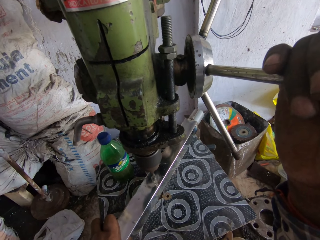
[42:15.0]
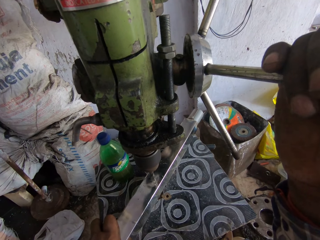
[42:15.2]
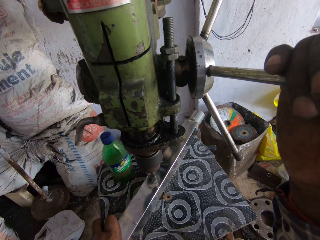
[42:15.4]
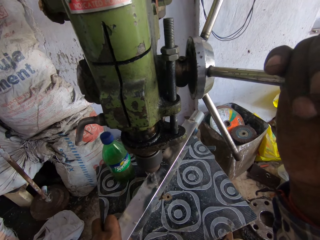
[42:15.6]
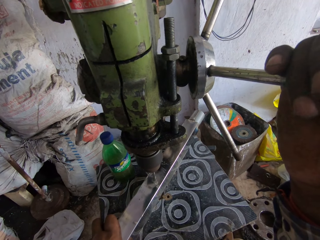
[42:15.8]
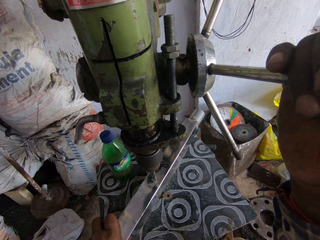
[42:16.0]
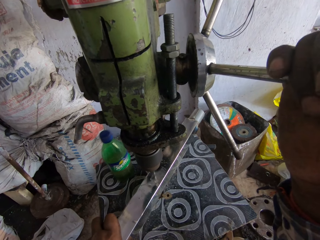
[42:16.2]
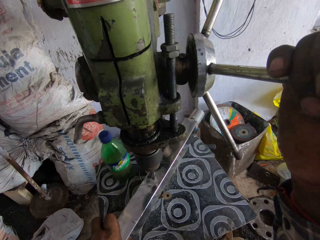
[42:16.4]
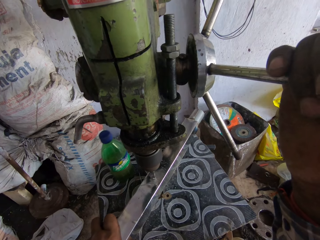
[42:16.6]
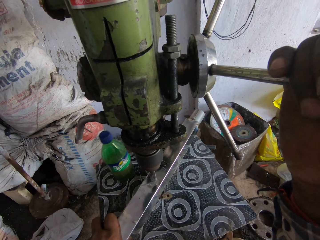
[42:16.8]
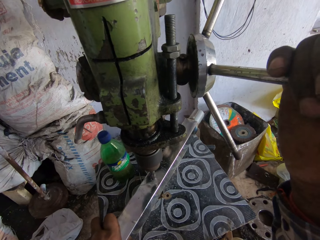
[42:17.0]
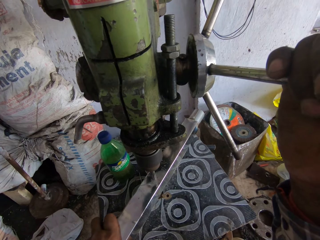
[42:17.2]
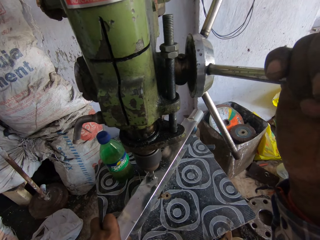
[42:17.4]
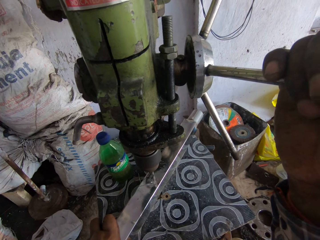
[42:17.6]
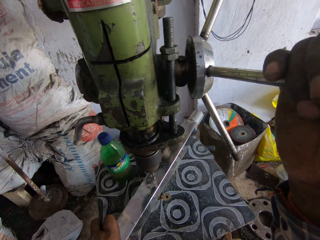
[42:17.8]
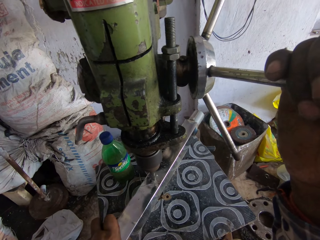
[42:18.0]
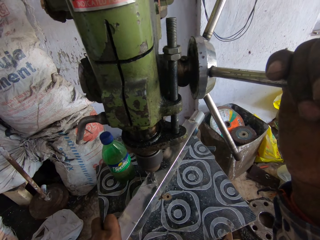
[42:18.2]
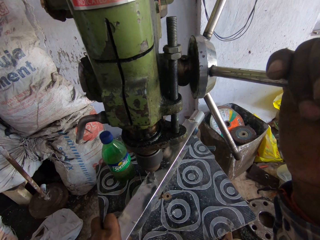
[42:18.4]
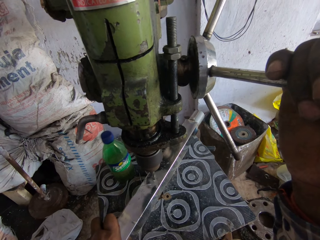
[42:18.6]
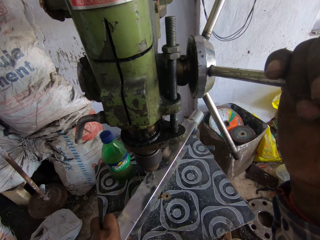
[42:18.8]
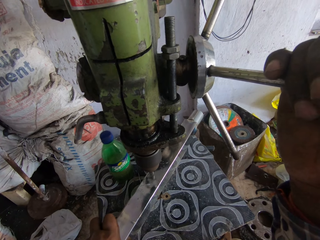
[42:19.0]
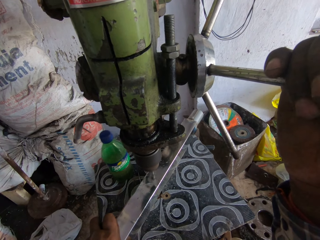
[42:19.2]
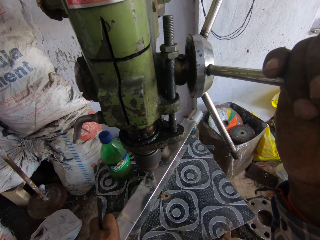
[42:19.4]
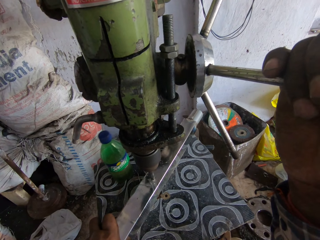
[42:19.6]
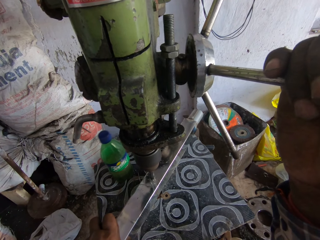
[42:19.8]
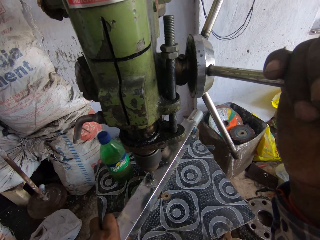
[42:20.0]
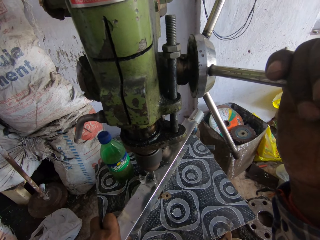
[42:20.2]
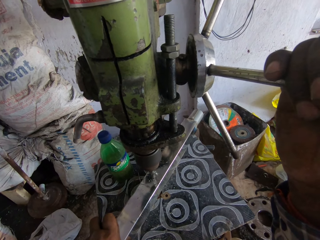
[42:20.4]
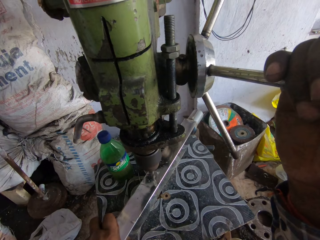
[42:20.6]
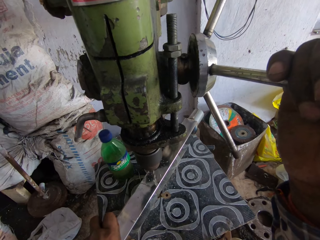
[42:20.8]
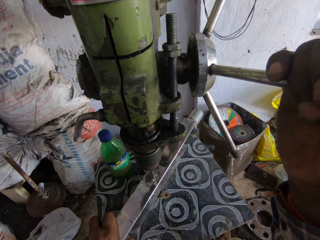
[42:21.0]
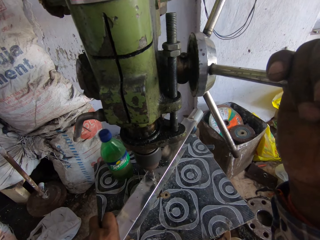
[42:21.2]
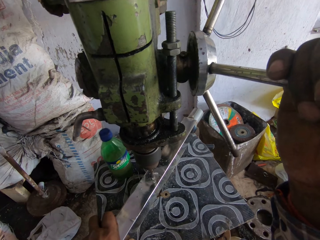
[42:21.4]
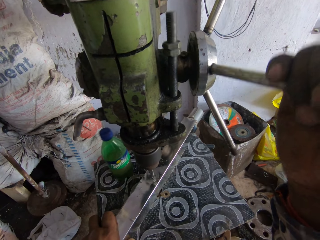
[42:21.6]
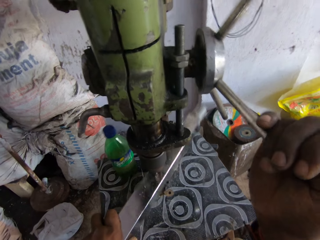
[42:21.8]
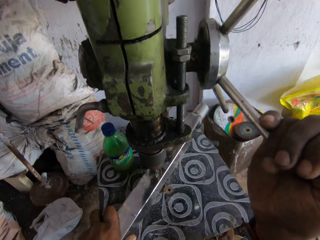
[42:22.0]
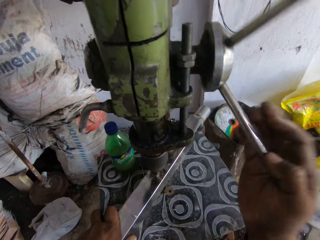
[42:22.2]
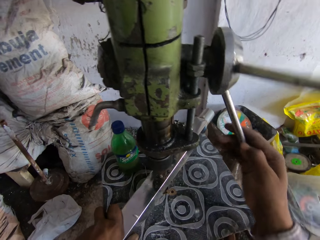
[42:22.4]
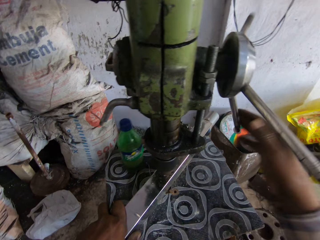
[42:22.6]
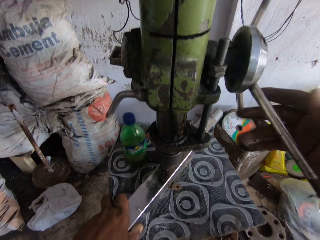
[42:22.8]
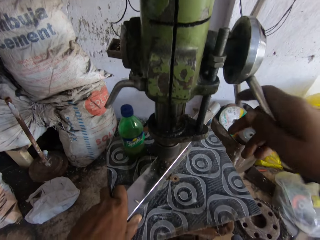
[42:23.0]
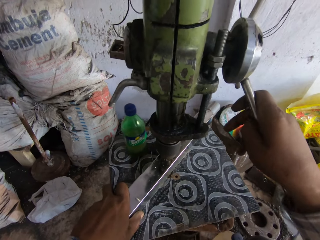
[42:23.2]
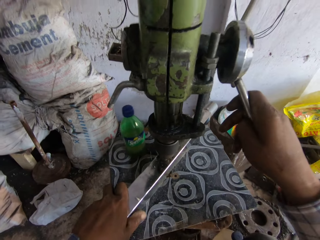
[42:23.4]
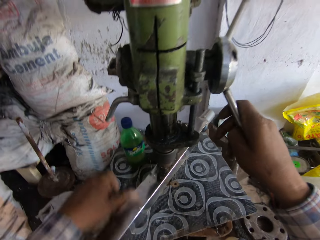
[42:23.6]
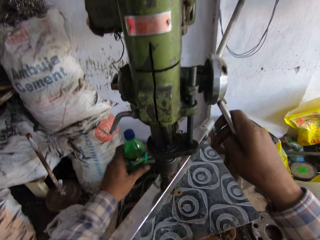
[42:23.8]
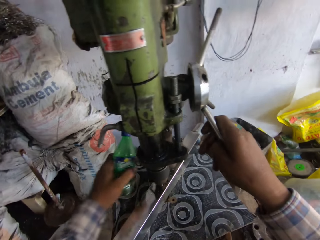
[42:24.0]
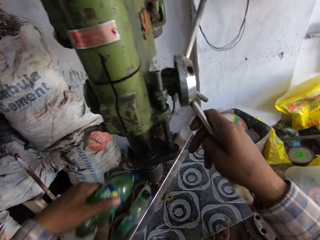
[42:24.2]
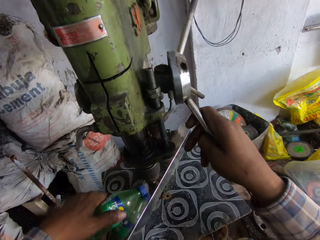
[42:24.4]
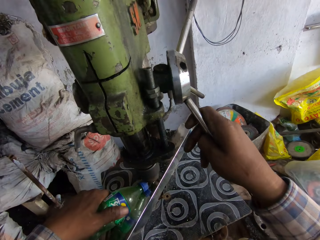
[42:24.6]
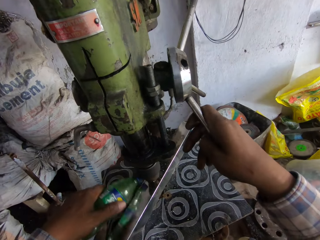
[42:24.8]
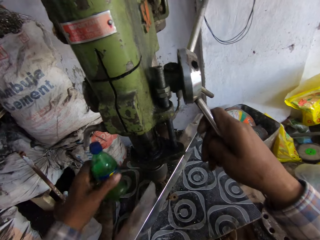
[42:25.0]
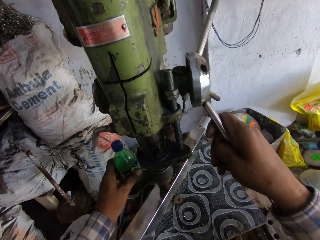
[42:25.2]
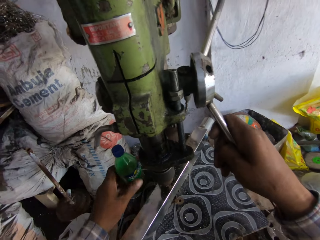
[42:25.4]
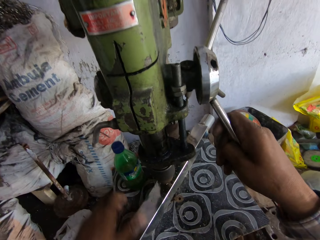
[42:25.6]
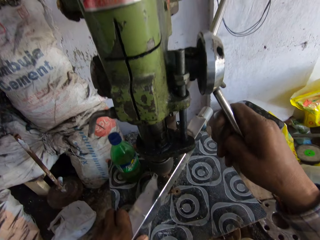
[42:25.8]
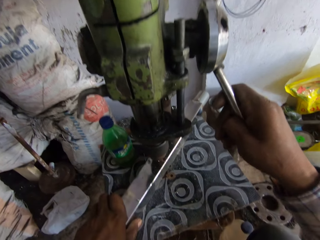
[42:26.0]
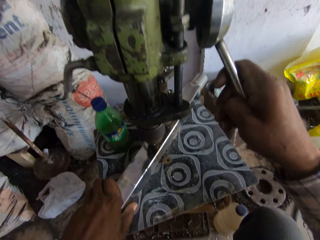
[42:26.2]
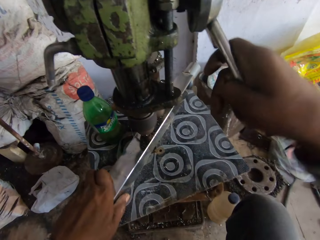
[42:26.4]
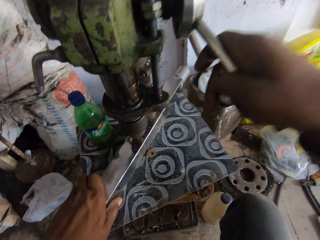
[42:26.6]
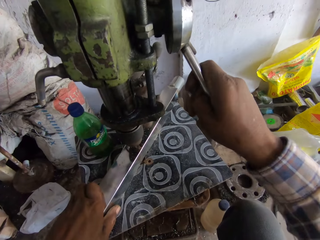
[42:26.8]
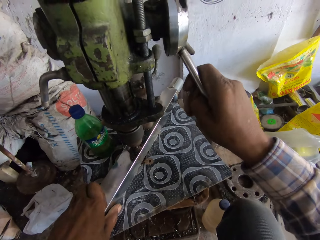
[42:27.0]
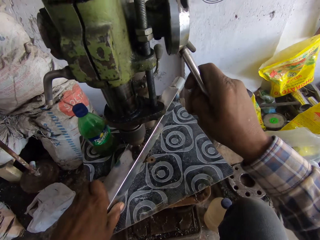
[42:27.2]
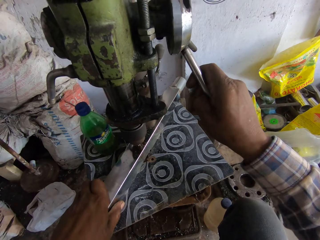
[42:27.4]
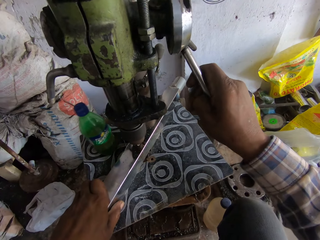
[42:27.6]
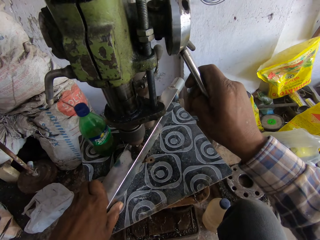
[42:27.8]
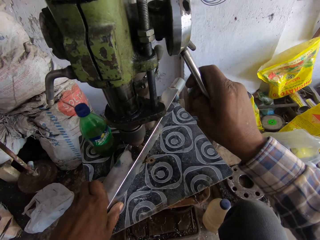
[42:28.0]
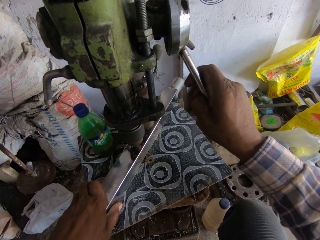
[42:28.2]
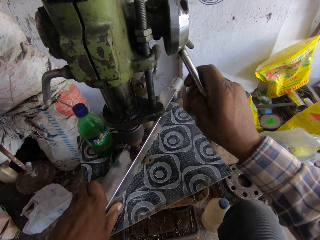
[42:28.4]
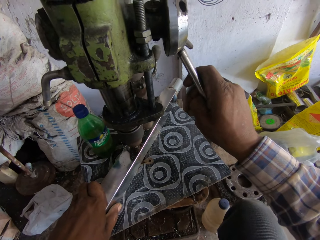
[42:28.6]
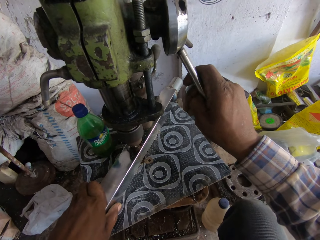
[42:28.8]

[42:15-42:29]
The camera wearer exerts pressure on the drill press handle with the right hand. They rotate the drill press handle with the right hand. They drill a hole on the steel rod. They pick a bottle with the left hand. They pour something on the steel rod. They squeeze the bottle. They place the bottle on the table. They drill a hole on the steel rod. They hold the metal. They exert pressure on the drill press handle with the right hand.

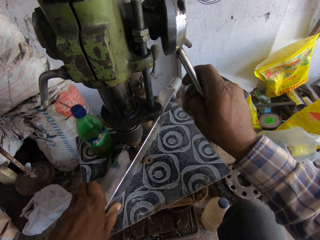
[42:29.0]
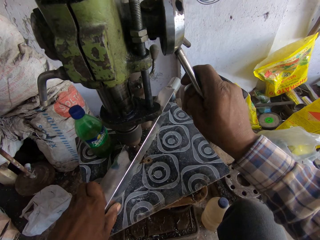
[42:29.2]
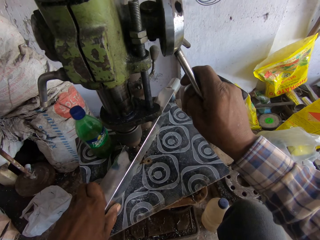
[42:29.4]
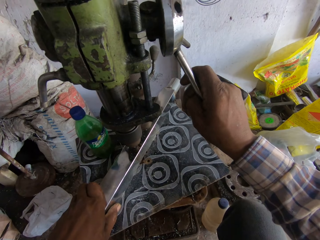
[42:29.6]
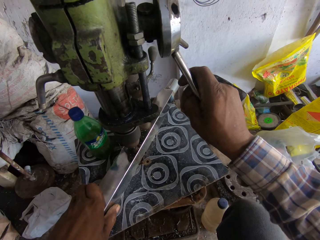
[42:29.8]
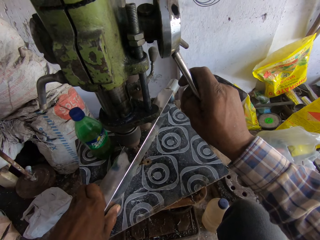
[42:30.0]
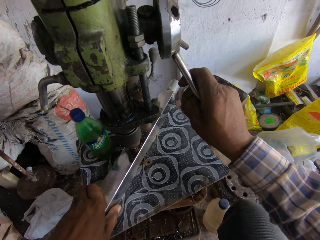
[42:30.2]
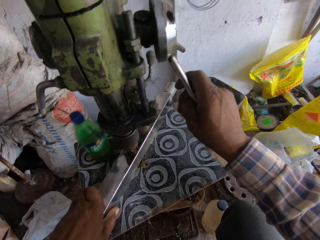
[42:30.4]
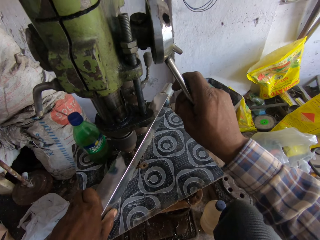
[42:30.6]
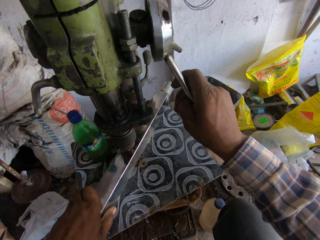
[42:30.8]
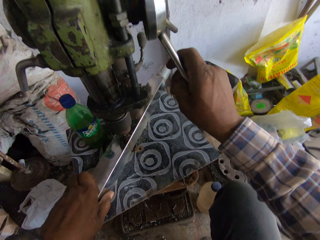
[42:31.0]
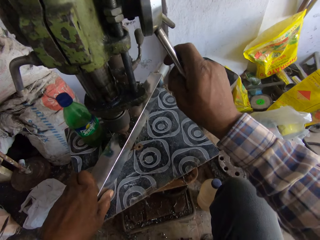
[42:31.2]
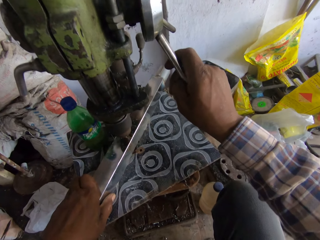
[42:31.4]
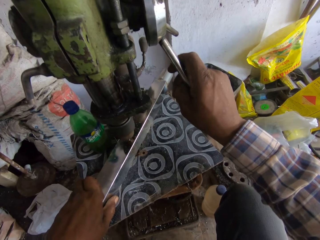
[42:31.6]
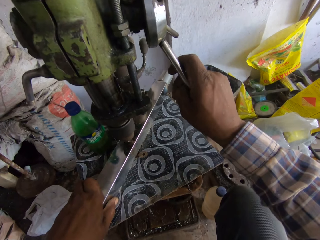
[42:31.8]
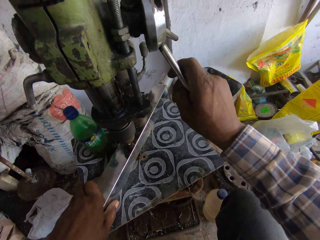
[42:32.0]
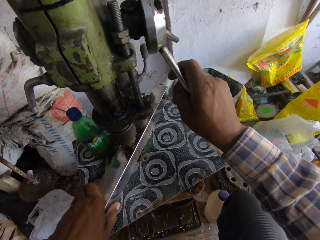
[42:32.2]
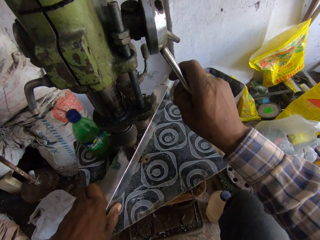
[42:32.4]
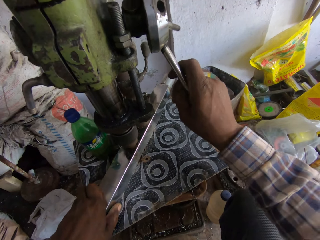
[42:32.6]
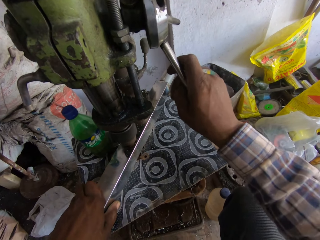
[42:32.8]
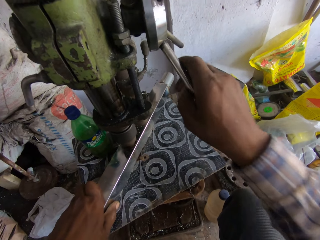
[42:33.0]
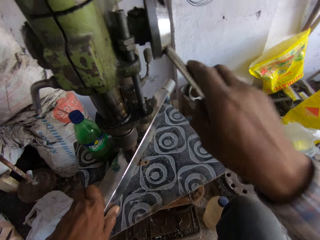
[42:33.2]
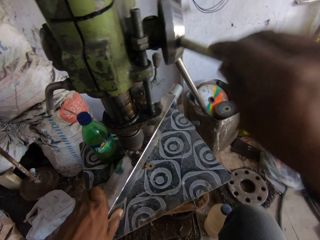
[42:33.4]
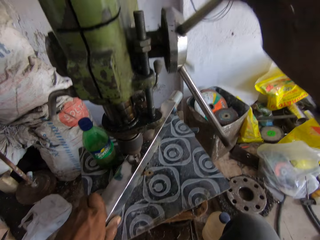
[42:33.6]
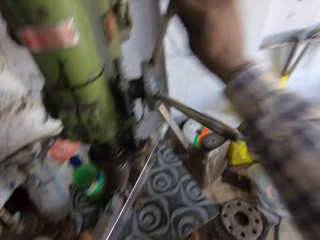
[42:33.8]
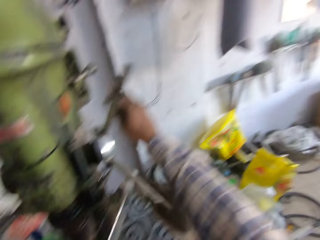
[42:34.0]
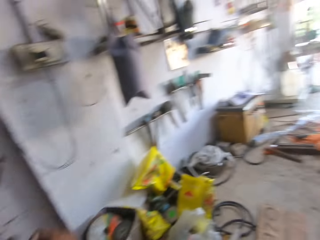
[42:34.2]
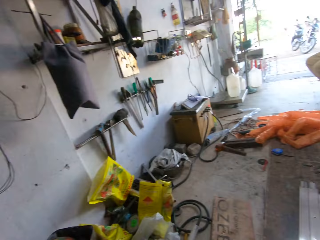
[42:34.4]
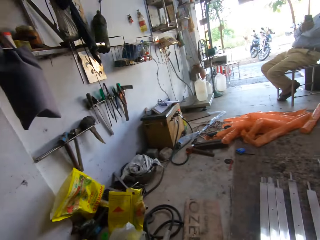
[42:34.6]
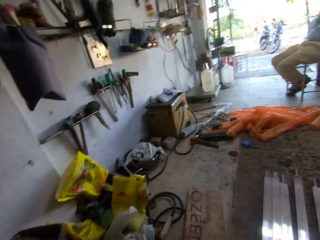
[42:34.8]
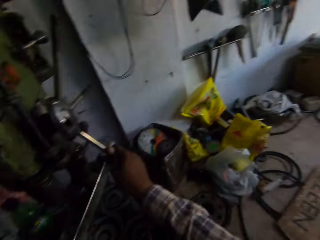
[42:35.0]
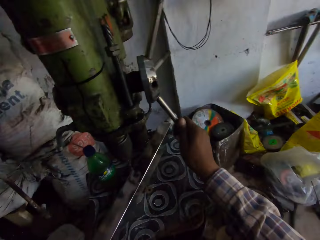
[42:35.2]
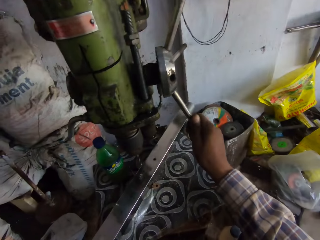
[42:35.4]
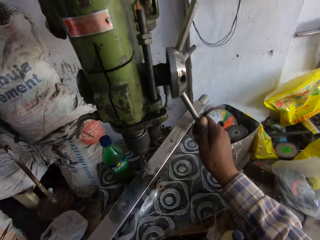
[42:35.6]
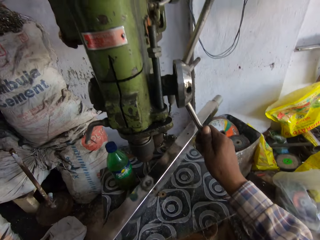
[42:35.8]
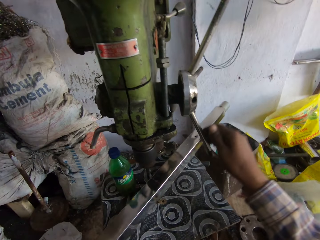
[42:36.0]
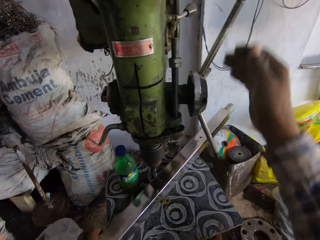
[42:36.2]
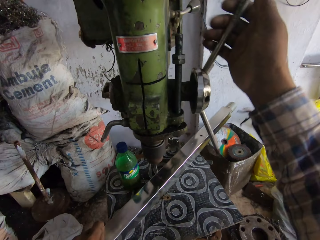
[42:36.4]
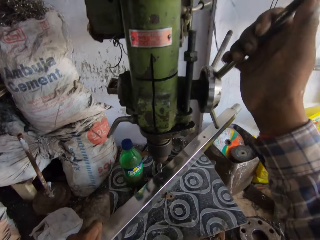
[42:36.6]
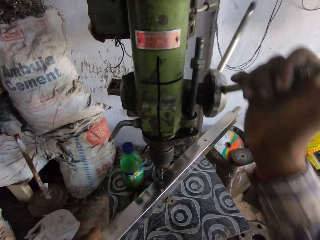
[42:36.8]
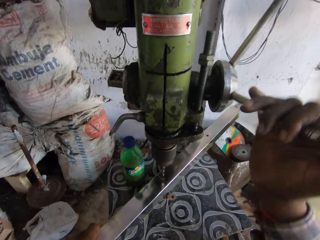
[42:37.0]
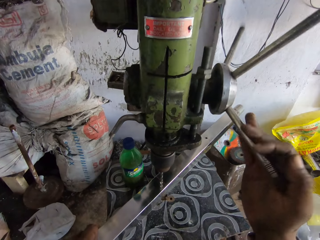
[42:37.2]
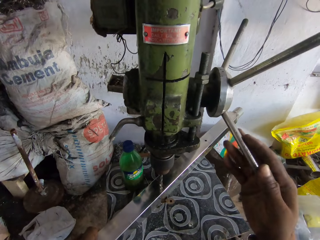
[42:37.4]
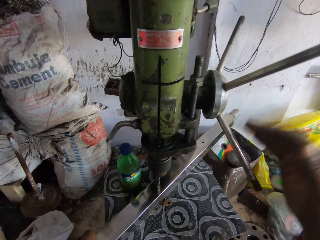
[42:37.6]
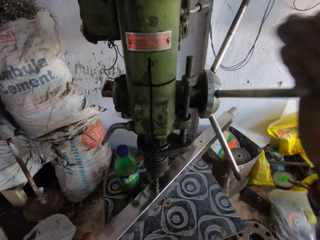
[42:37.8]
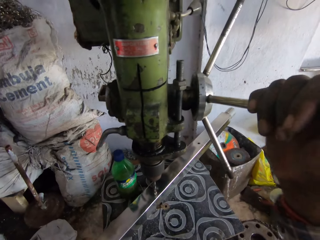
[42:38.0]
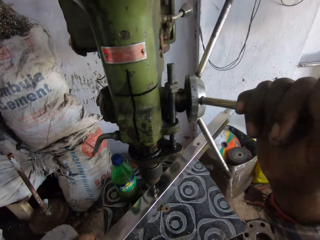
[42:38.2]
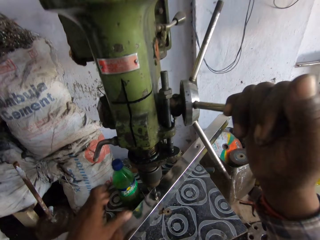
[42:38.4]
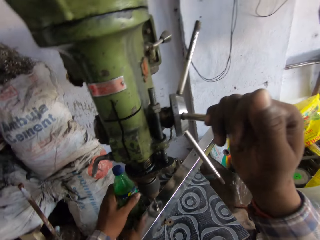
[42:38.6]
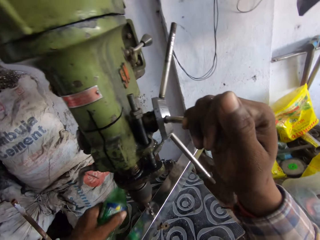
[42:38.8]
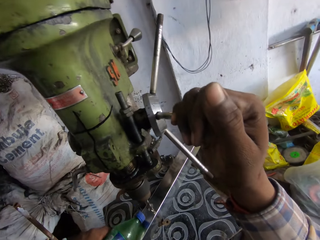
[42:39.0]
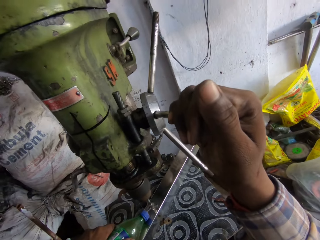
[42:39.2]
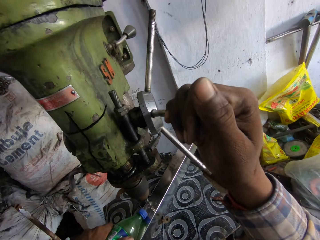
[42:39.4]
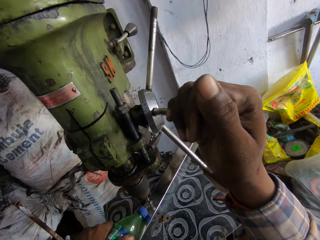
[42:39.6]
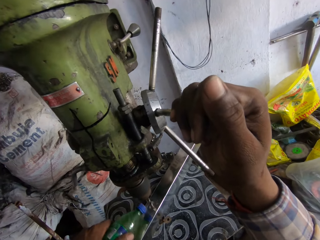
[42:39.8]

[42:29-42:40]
The camera wearer rotates the drill press handle with the right hand. They look around in the workshop, on the other side. They adjust a steel rod on the drill press. They look at the drill machine. They rotate the drill press handle with the right hand. They drill a hole on the steel rod. They pick a bottle with the left hand. They pour something on the steel rod.
